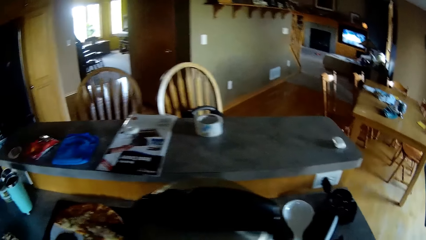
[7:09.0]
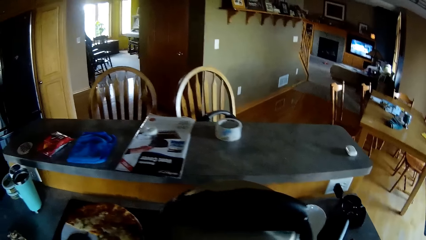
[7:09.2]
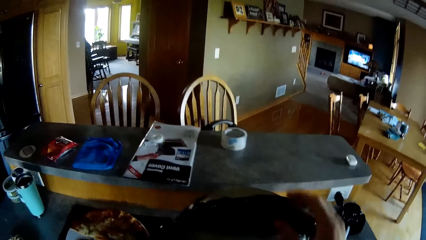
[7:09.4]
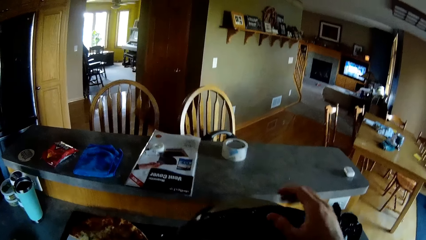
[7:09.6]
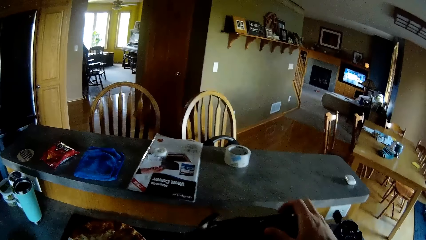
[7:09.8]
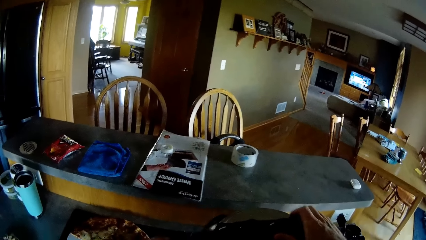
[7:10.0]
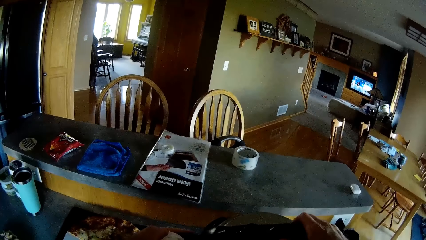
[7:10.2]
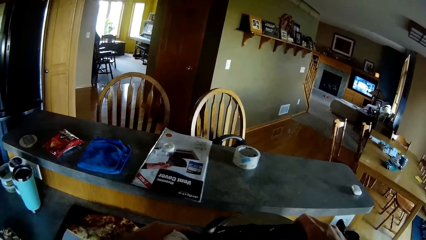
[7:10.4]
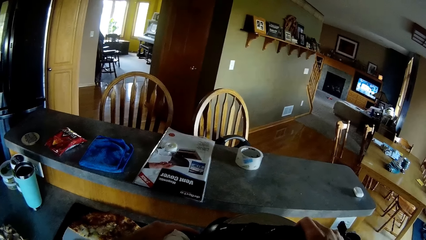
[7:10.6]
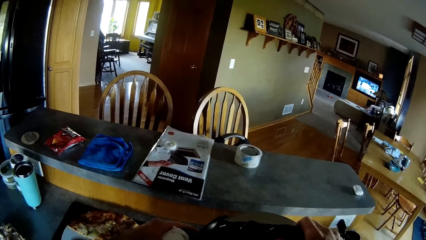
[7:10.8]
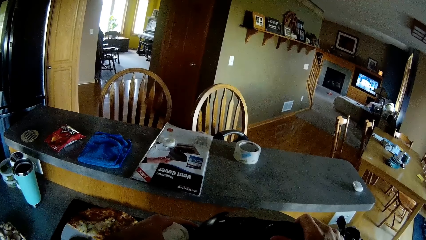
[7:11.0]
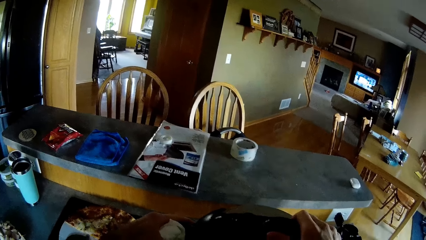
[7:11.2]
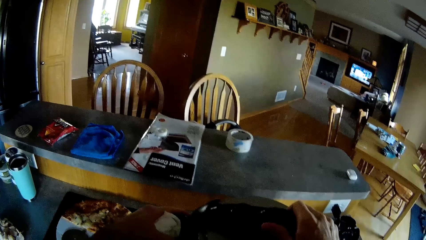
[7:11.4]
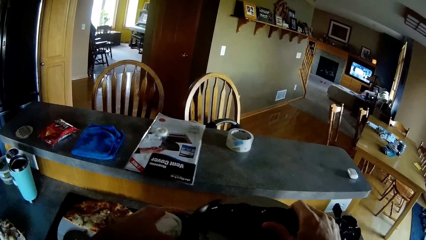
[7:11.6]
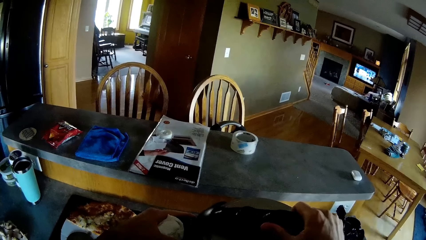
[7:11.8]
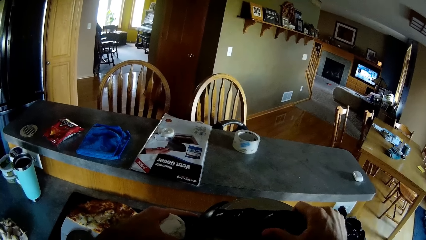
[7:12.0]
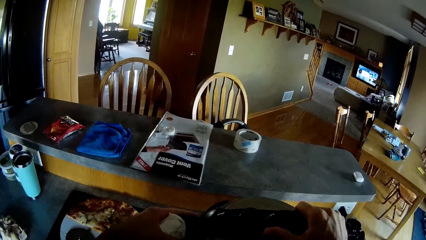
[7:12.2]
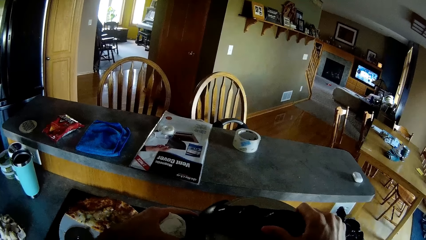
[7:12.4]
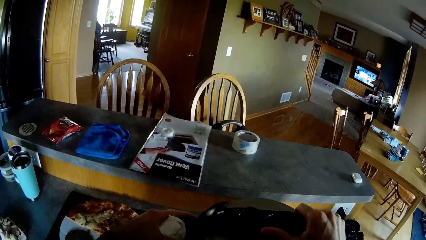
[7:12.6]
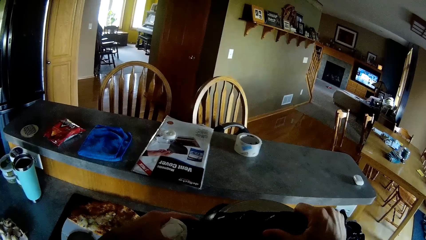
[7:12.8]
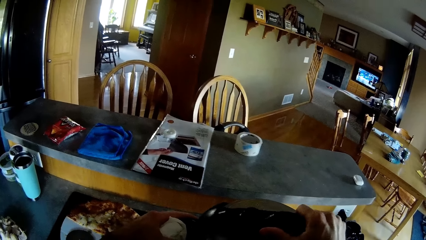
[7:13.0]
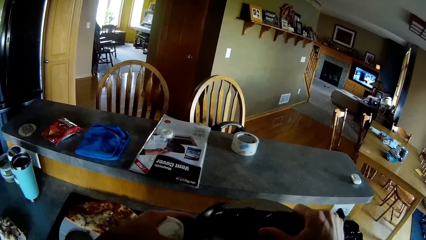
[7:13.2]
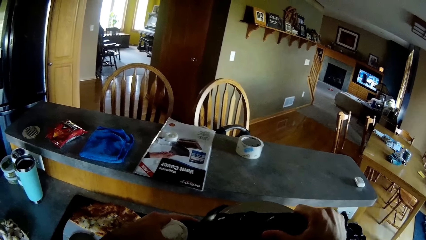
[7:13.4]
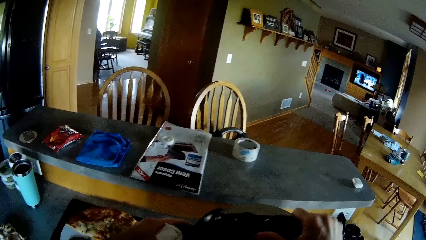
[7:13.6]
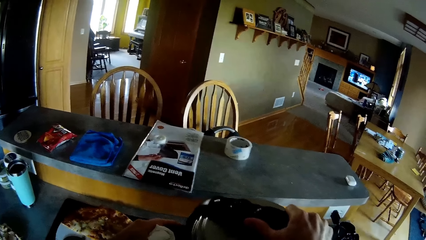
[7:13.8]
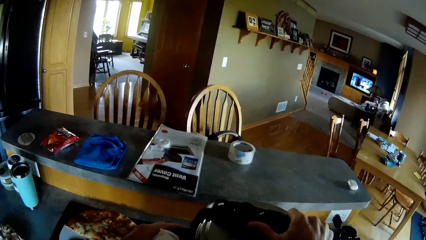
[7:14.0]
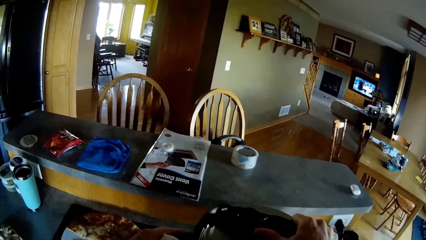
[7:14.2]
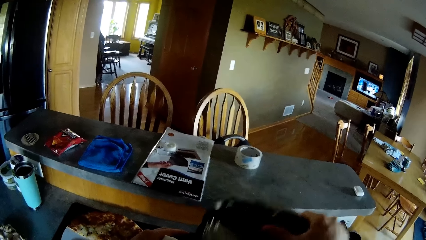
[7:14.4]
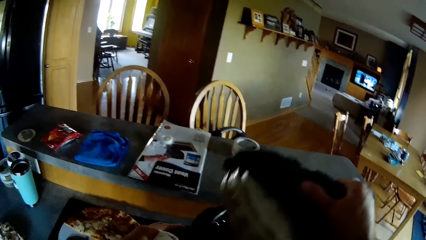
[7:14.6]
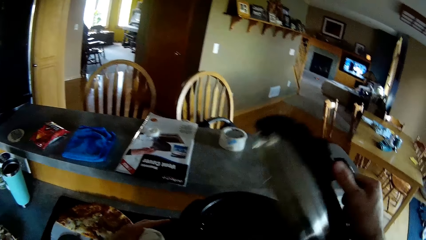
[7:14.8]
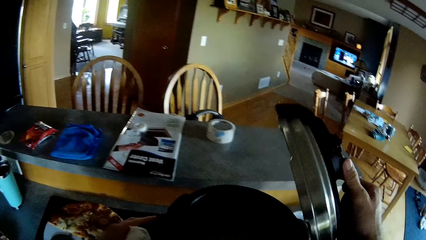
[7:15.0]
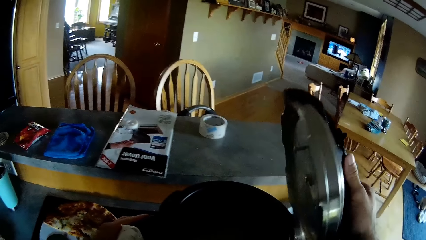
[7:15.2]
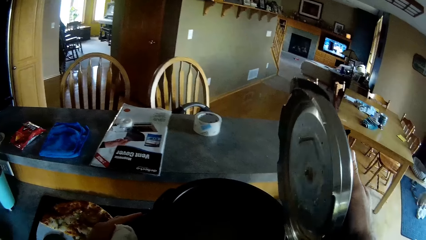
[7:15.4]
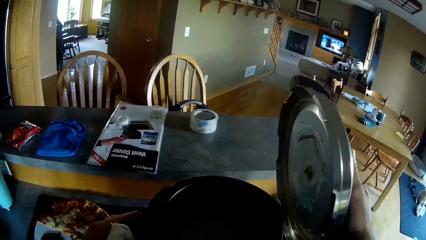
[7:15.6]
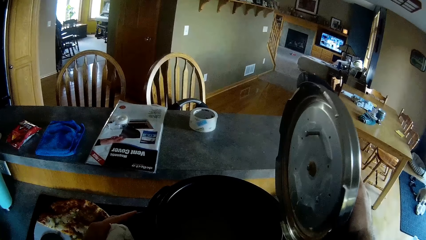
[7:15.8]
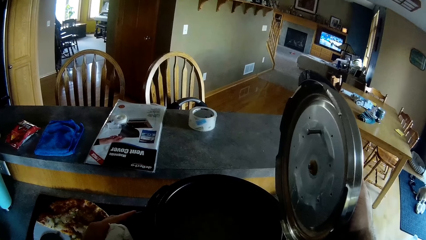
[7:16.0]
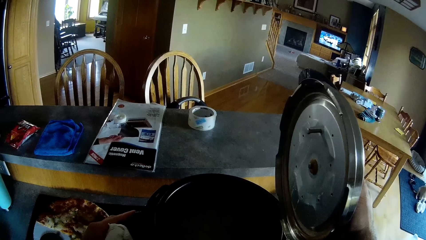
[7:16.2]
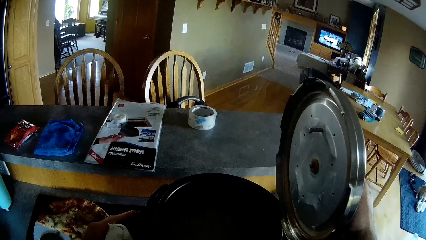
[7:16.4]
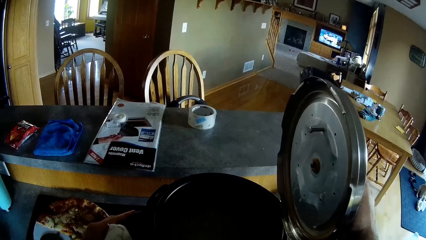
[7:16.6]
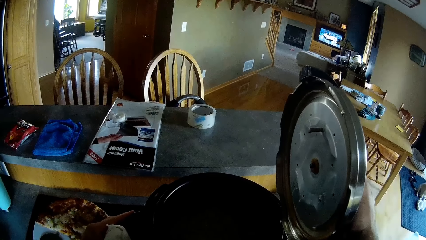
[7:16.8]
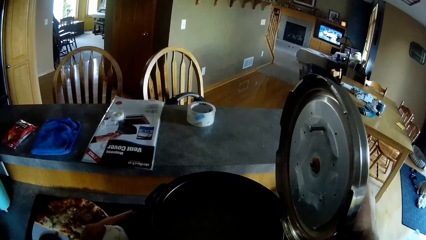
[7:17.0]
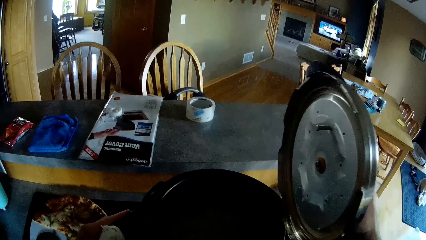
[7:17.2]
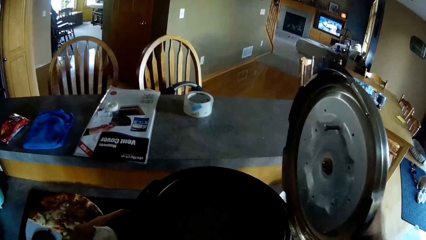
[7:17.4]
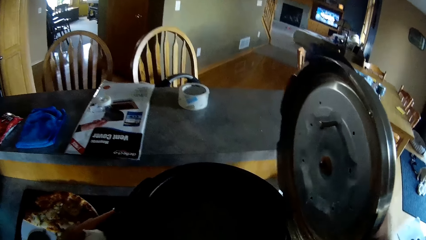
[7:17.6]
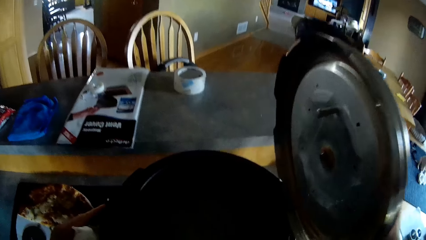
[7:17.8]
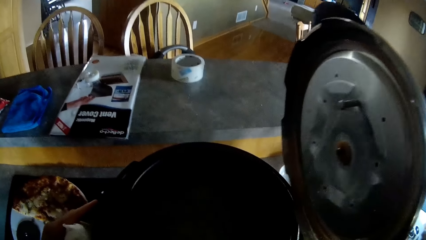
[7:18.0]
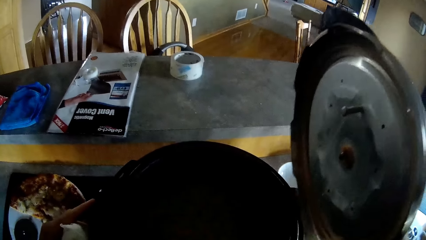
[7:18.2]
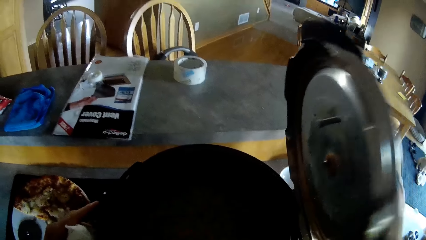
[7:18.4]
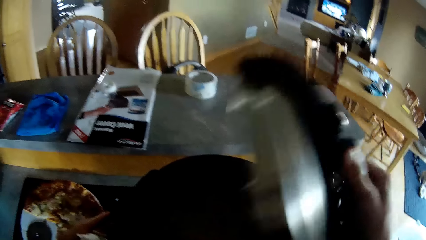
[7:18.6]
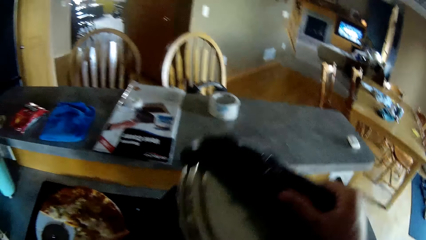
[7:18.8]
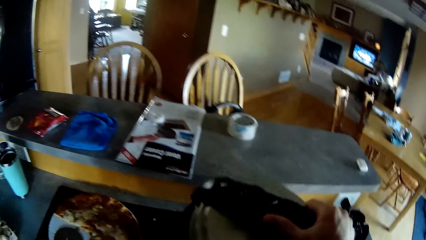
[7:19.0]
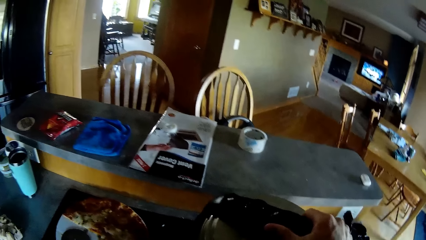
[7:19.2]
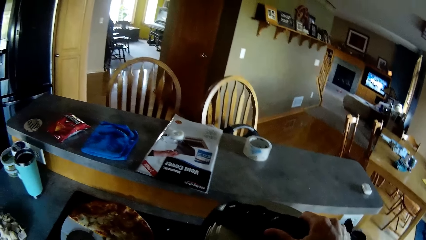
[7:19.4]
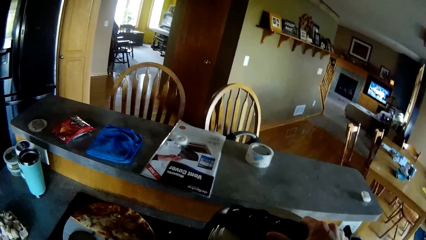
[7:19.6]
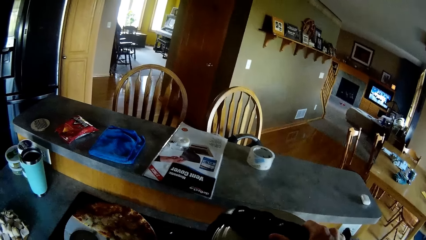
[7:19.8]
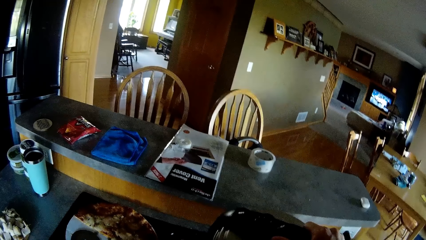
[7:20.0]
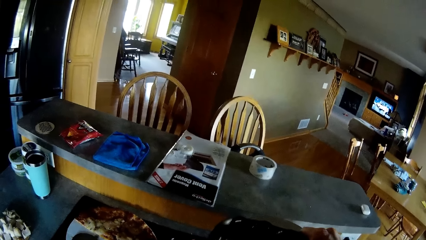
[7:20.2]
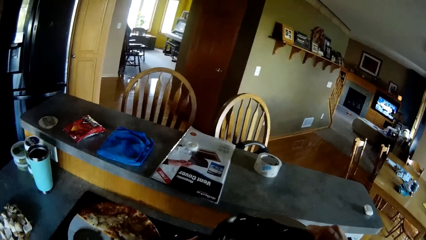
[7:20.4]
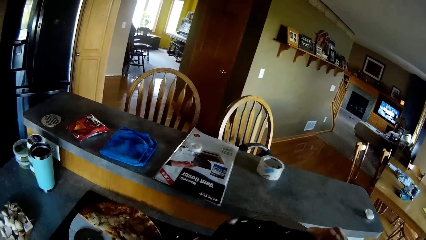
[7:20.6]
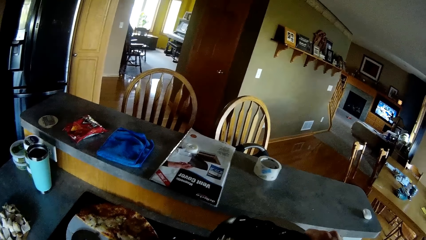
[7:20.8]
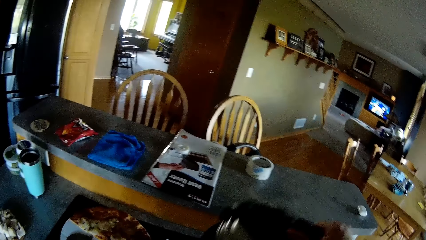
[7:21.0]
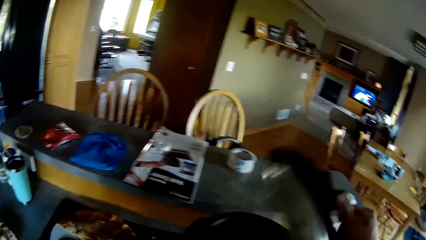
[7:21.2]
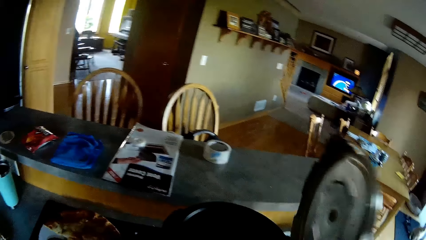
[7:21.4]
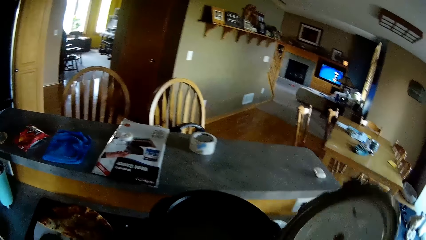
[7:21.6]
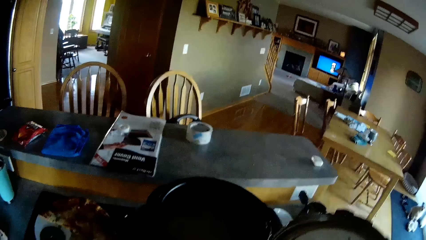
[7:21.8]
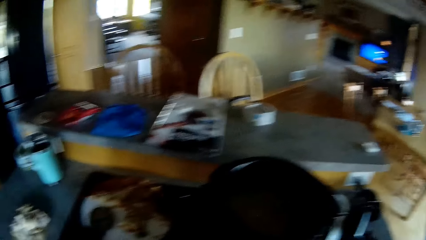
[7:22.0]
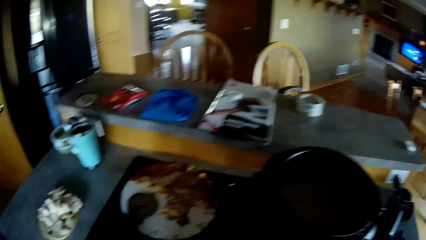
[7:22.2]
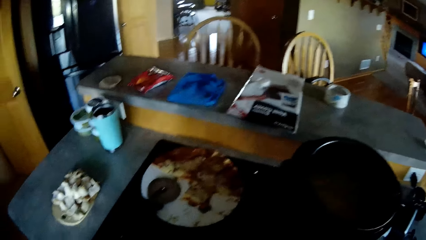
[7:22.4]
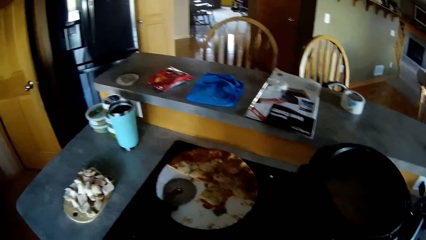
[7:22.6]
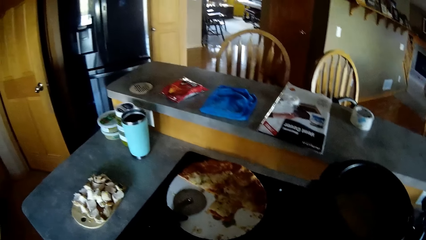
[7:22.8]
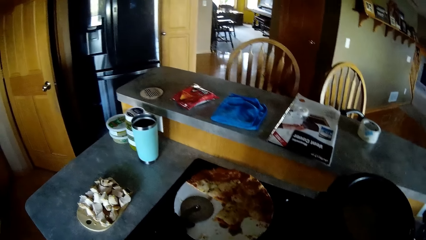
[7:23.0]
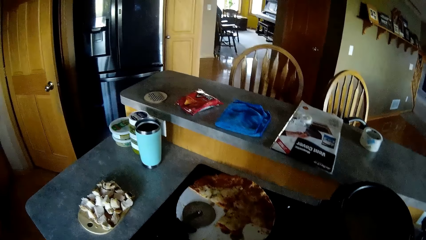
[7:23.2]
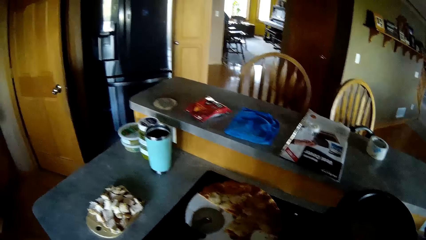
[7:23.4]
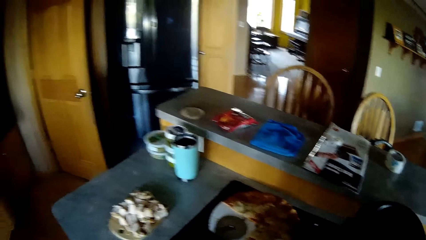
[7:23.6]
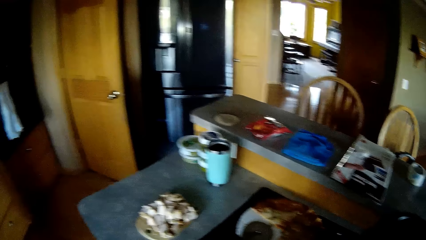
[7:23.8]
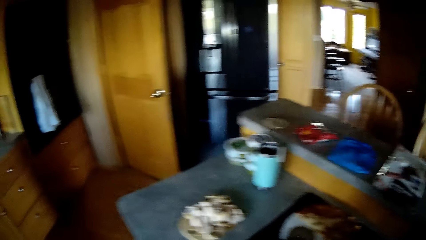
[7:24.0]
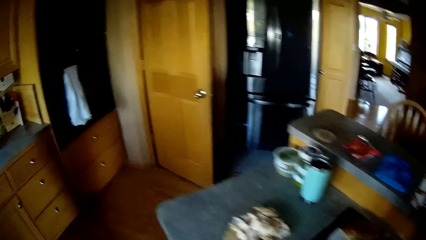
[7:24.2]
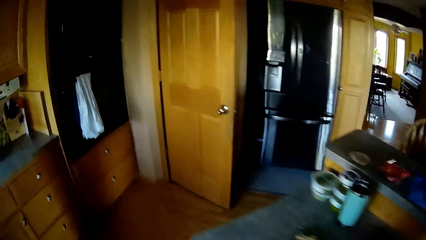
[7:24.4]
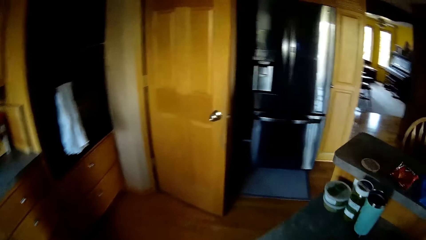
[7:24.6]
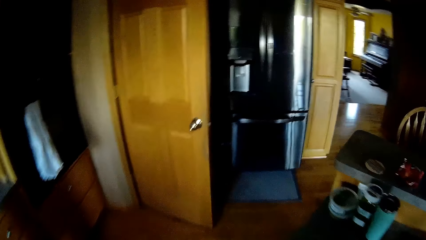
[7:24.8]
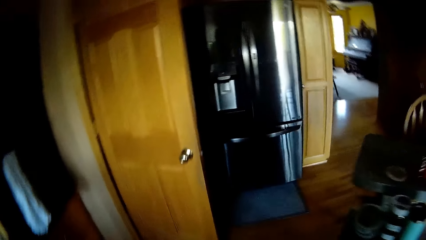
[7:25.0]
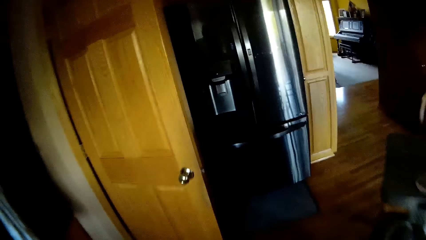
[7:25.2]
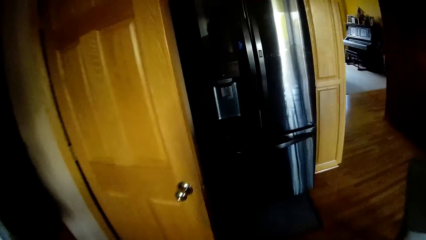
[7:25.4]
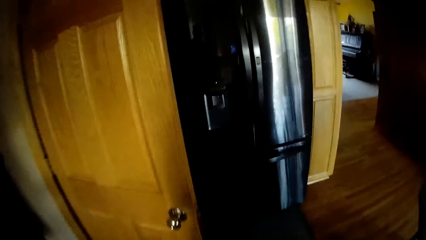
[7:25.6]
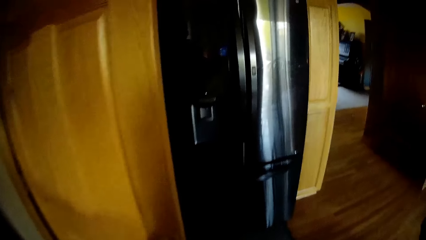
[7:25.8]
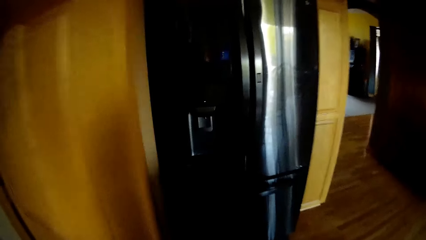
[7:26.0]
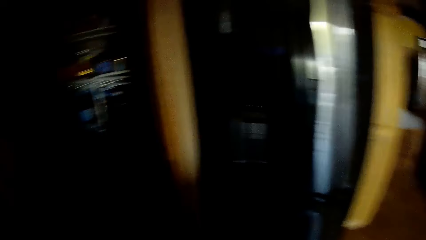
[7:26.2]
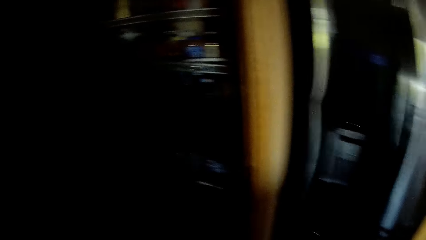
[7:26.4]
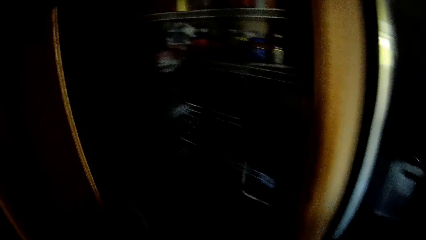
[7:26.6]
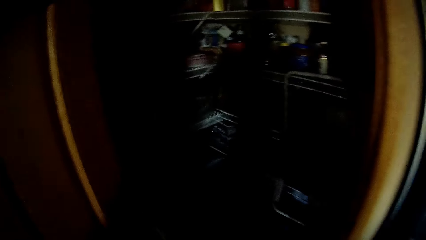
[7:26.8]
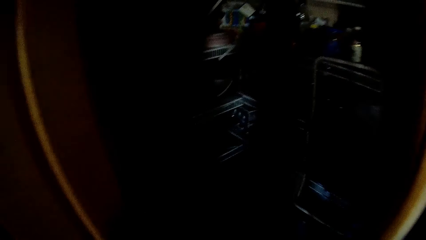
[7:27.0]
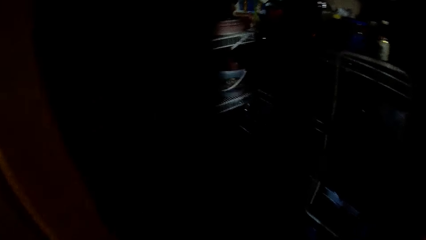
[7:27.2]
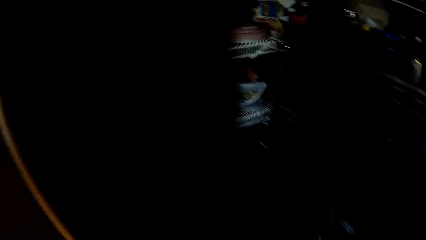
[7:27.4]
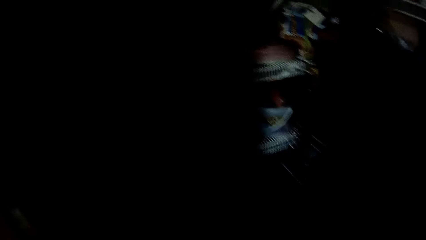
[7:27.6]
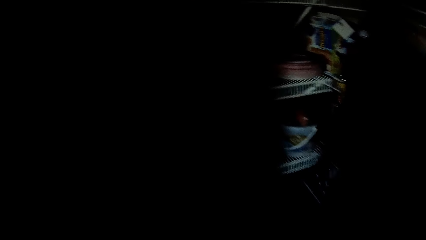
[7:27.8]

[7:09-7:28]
The camera wearer swings the hand. They shake the lid of the pressure pot or pressure cooker. They hold the pressure cooker. They move the pressure cooker lid. They open the pressure cooker lid. They hold the lid of the pressure cooker. They swing the hand that is holding the pressure cooker. They cover the pressure cooker with the lid. They open the lid of the pressure cooker. They put the lid of the pressure cooker on the cabinet. They walk in the house. They walk into a store. They open the door. They walk in the house.
